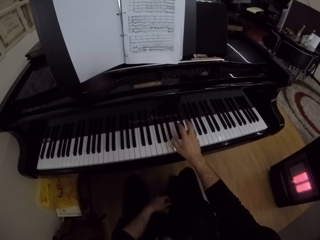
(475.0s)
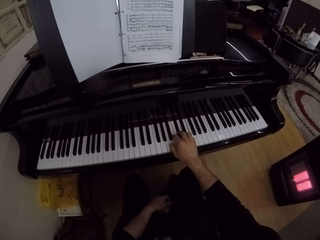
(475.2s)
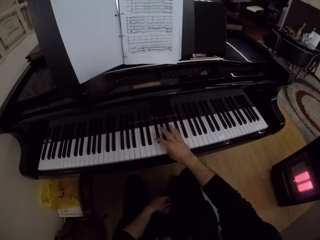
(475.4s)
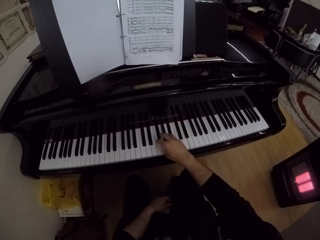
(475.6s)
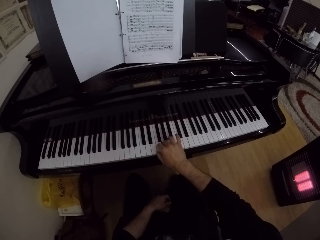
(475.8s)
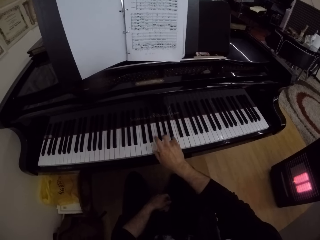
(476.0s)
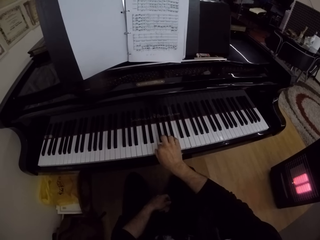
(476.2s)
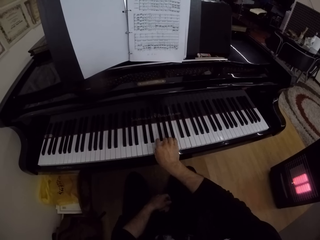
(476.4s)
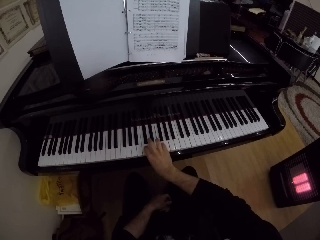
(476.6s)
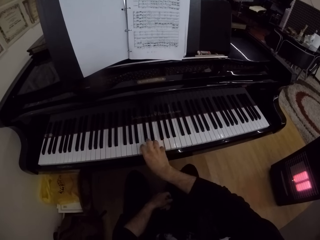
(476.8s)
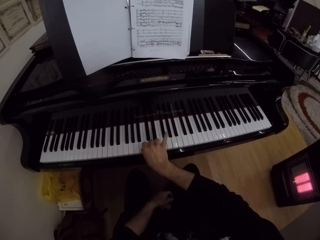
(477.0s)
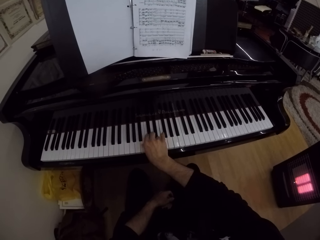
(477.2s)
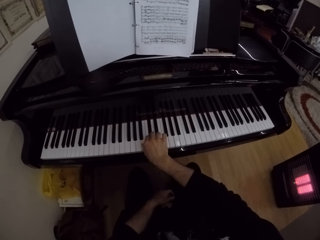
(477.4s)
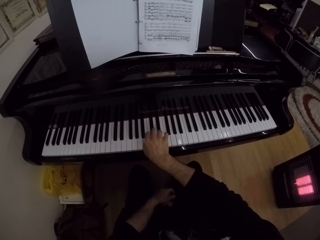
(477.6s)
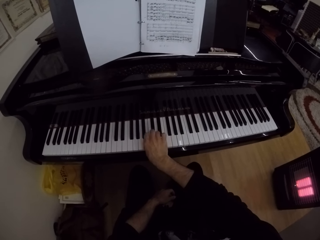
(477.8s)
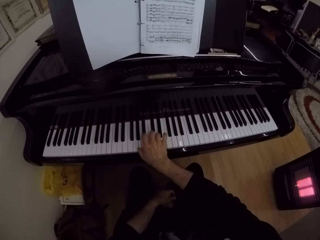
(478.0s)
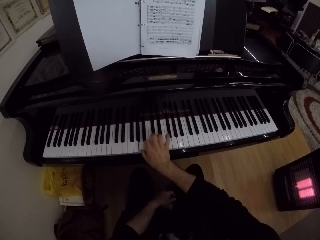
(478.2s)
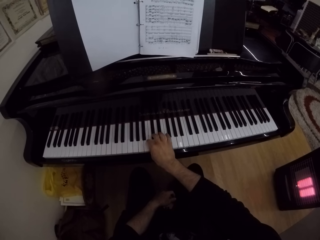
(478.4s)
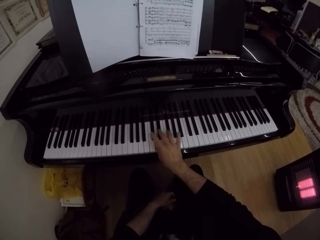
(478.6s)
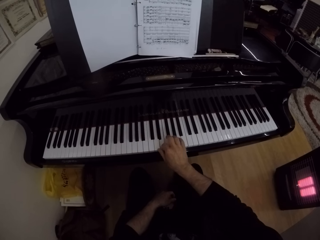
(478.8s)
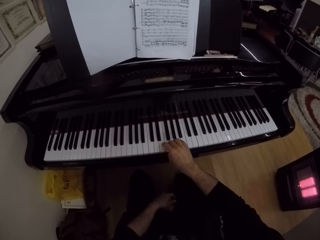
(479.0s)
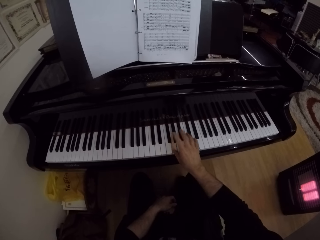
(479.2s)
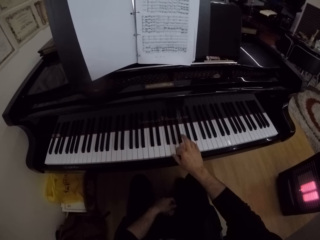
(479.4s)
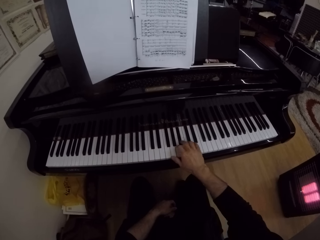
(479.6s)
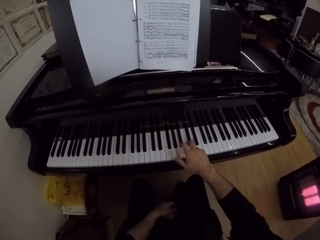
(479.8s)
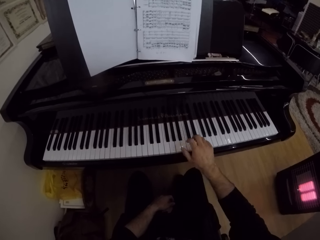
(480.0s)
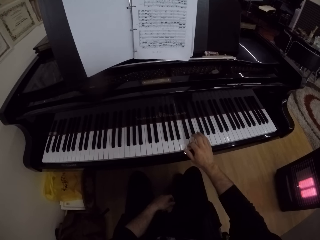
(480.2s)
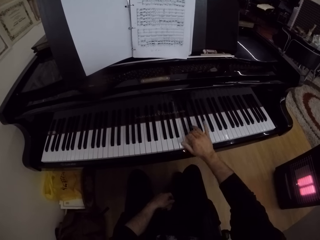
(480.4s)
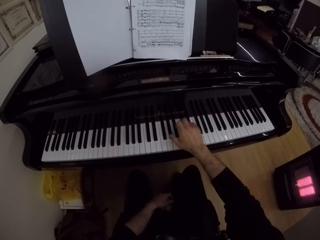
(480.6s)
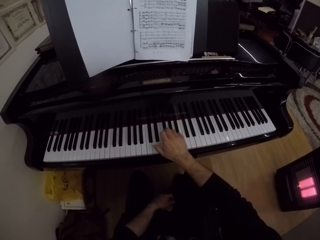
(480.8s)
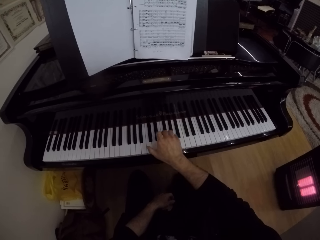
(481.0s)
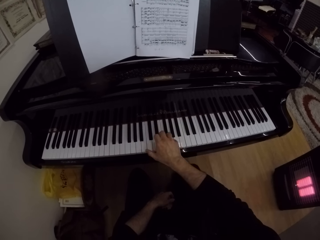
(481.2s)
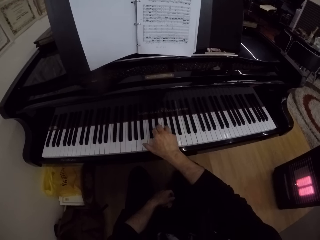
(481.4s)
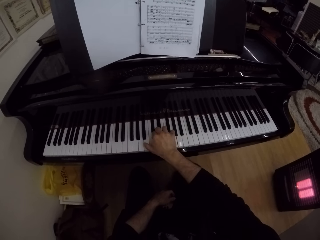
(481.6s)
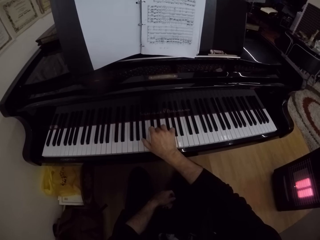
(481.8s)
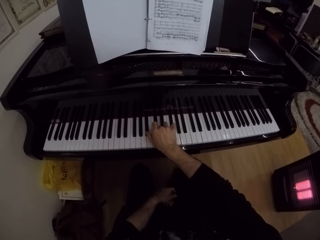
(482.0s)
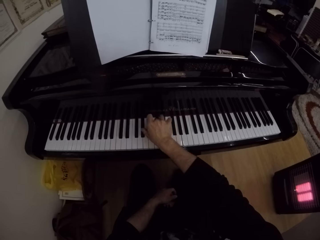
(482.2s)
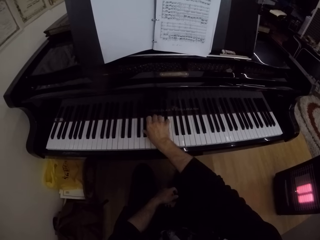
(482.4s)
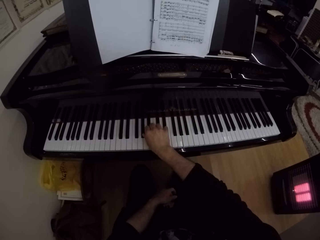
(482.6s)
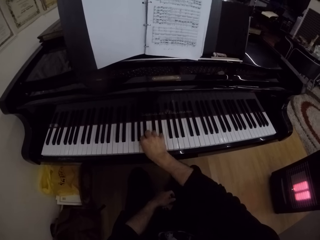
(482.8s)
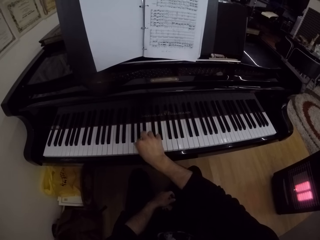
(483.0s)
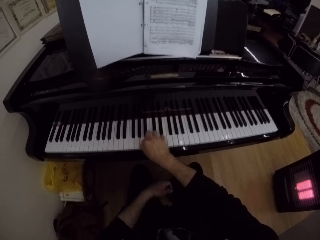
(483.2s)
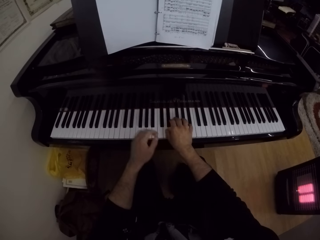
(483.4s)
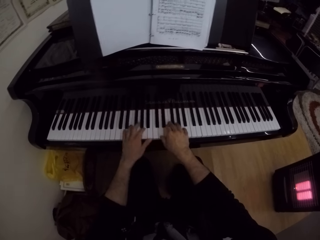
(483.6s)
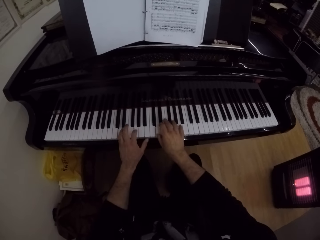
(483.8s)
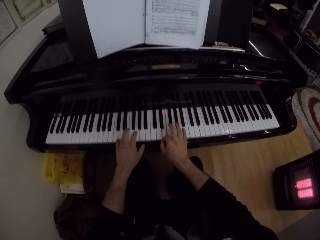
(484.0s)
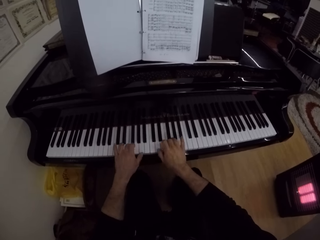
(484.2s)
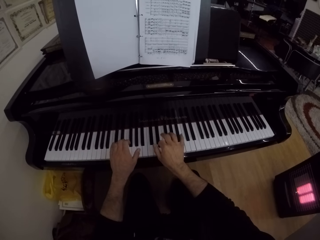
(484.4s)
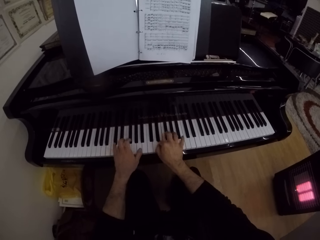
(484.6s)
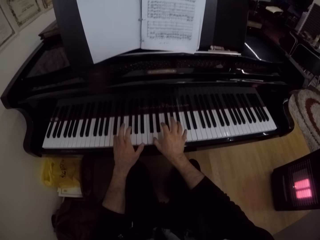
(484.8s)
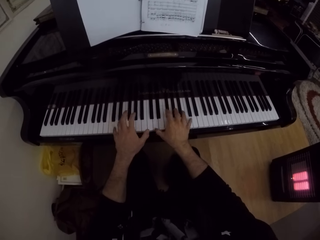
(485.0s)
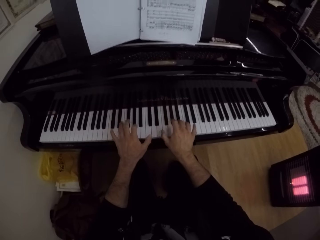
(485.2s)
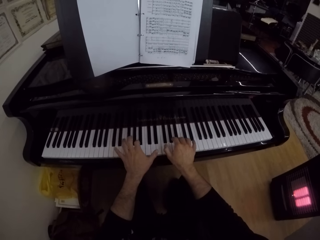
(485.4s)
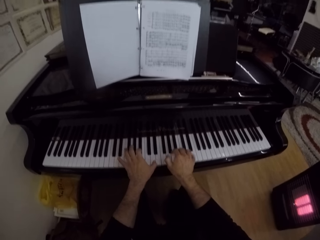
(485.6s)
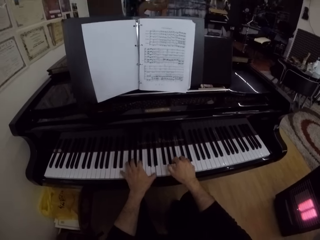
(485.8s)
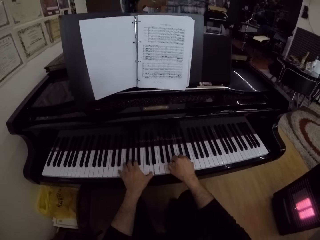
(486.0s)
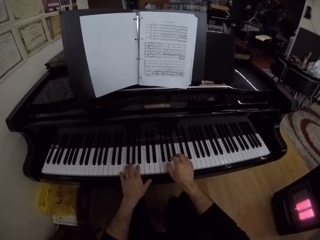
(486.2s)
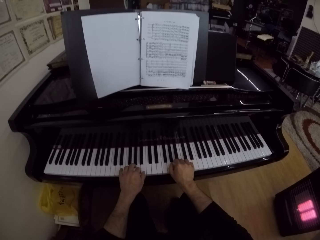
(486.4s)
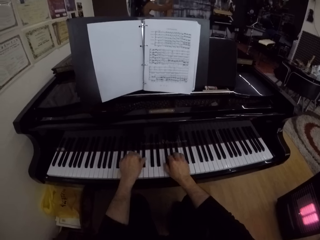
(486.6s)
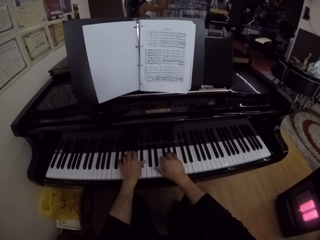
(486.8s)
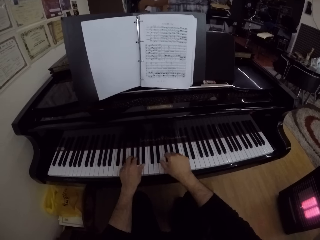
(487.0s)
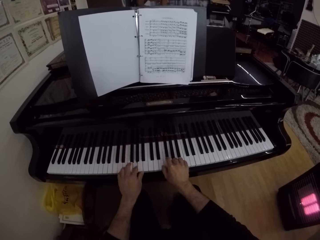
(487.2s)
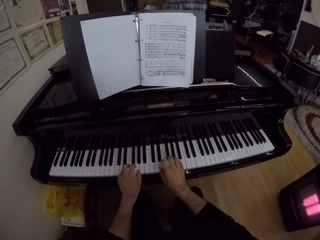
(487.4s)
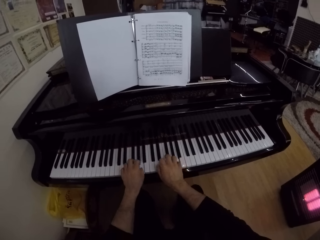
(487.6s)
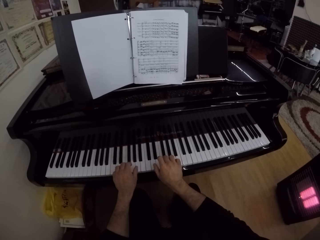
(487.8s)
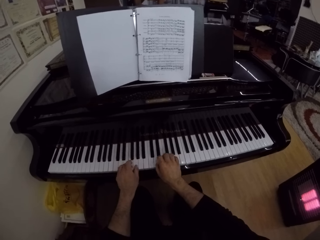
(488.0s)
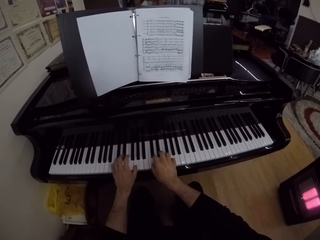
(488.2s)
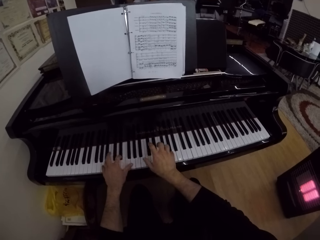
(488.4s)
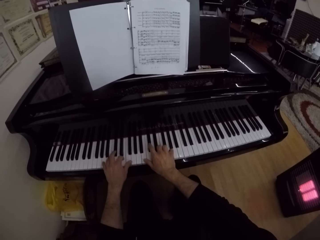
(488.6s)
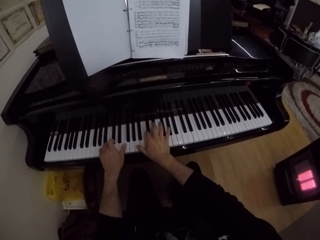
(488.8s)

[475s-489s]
The camera wearer plays the piano with both hands.

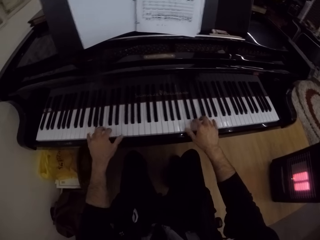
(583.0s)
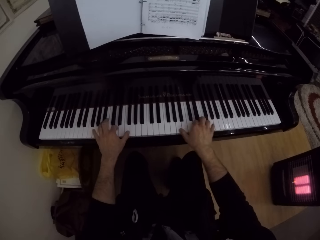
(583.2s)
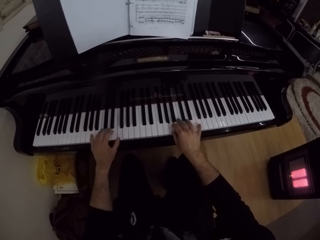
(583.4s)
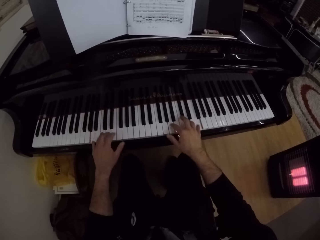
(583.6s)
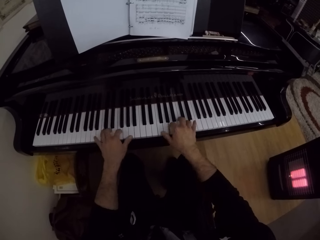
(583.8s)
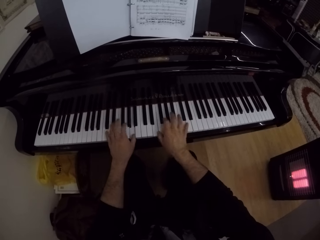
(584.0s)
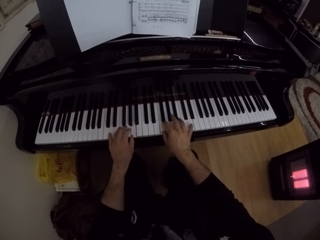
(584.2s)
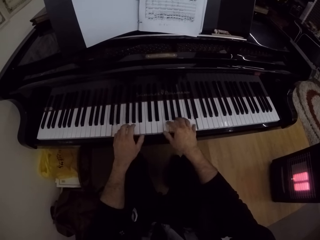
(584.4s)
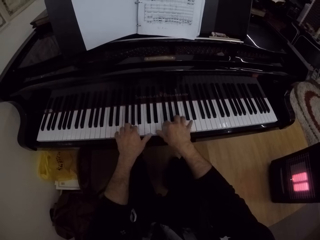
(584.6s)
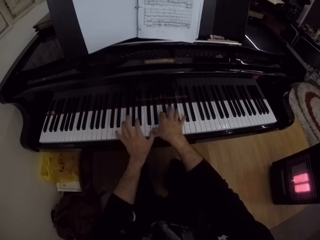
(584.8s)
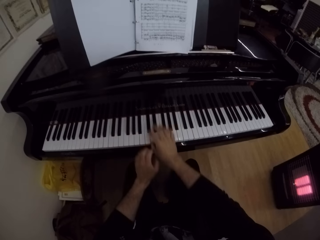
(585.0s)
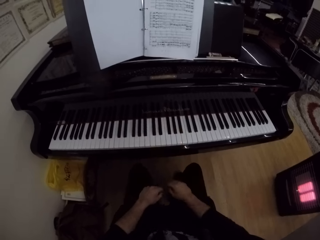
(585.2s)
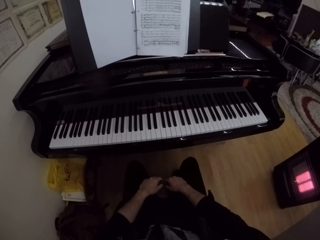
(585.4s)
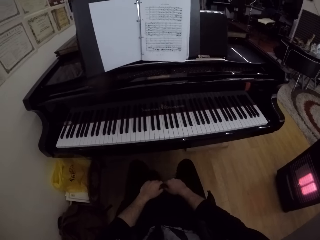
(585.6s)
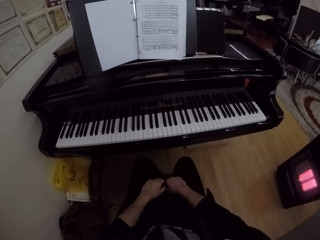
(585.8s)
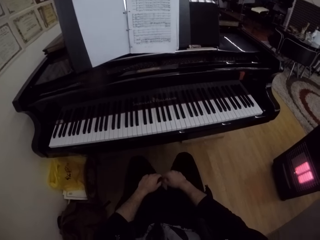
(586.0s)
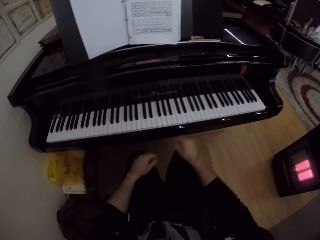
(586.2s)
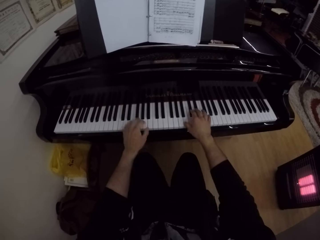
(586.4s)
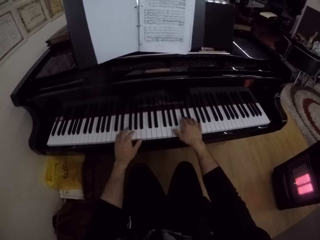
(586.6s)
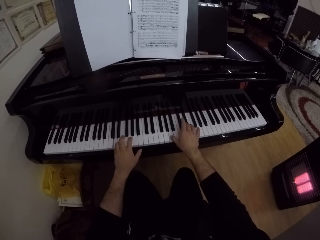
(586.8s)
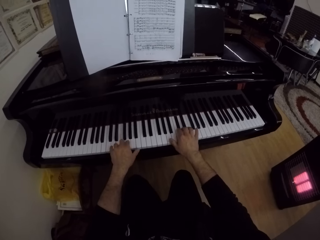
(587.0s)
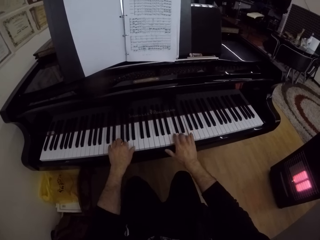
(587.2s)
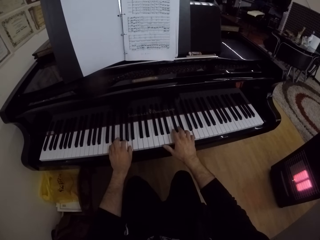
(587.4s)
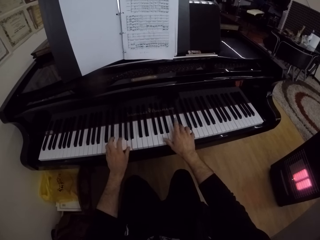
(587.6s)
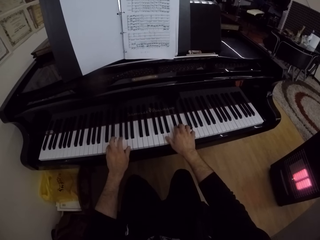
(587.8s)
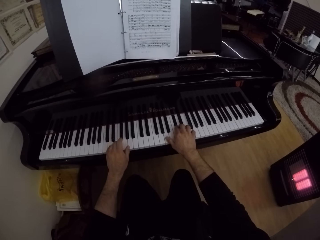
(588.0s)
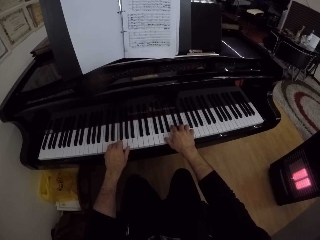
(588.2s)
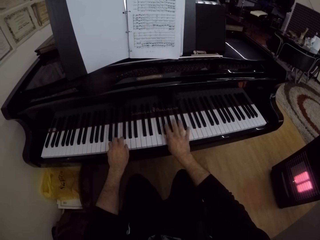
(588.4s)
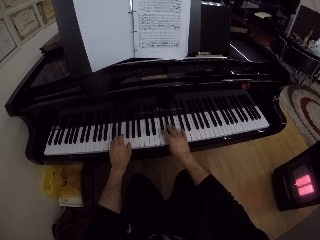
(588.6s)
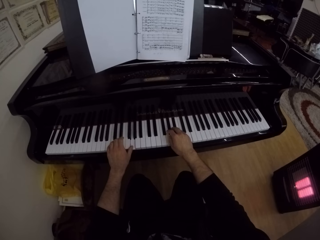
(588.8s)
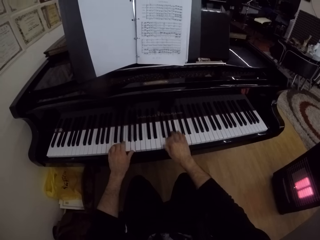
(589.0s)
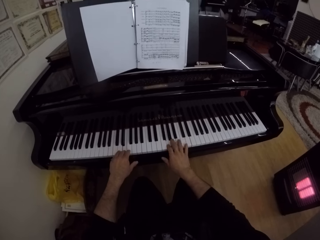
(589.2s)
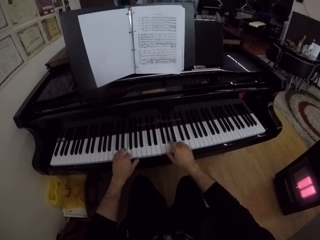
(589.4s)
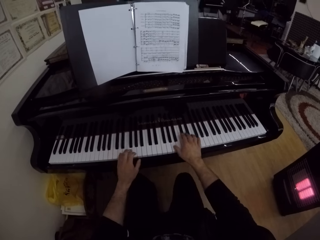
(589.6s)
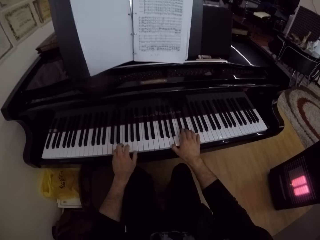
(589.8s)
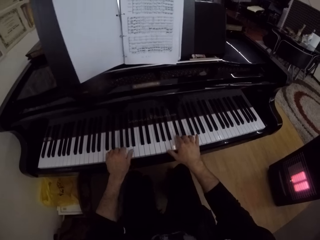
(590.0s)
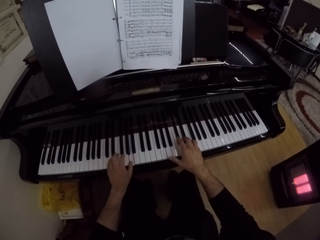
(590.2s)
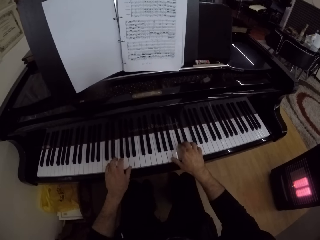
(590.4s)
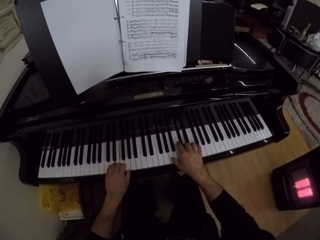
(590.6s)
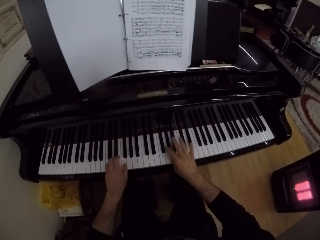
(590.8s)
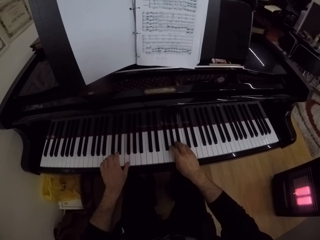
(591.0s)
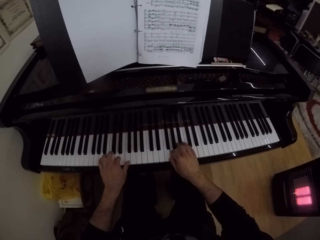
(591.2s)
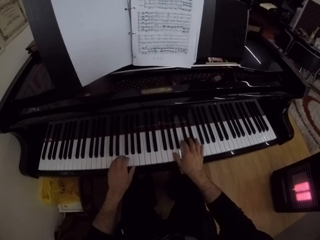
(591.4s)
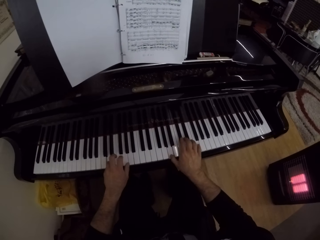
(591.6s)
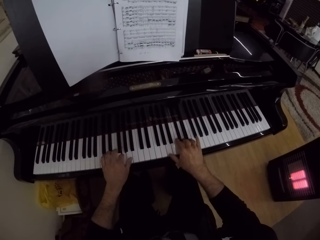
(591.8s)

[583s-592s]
The camera wearer takes both hands off the piano and places both hands on his legs. He adjusts his position. He plays the piano with both hands.
